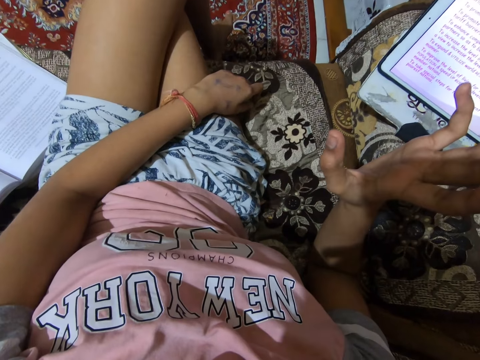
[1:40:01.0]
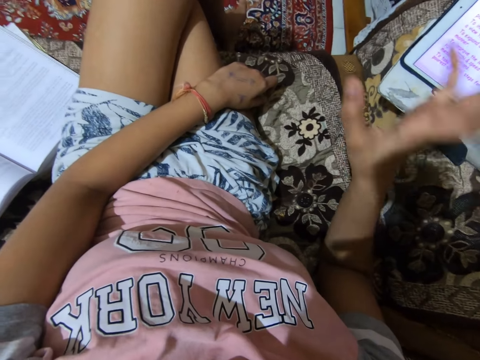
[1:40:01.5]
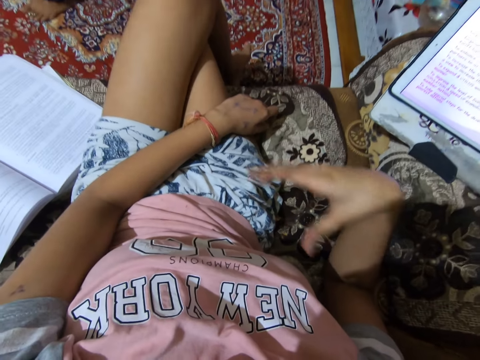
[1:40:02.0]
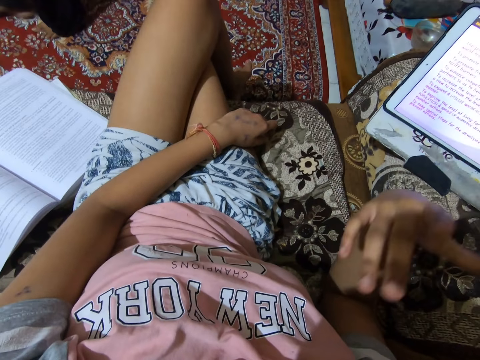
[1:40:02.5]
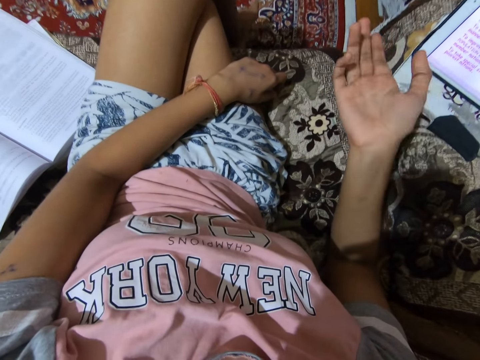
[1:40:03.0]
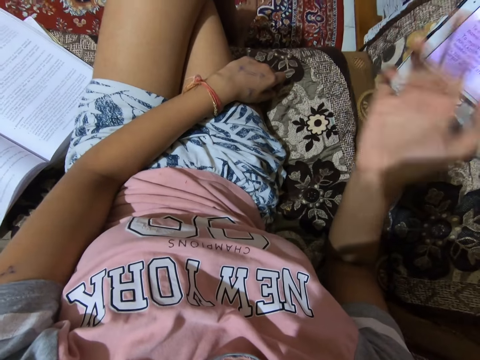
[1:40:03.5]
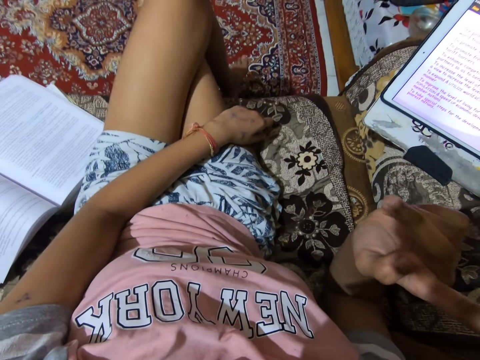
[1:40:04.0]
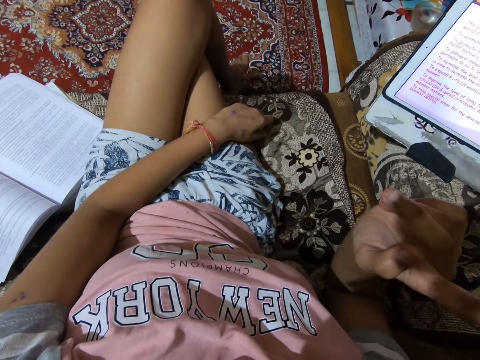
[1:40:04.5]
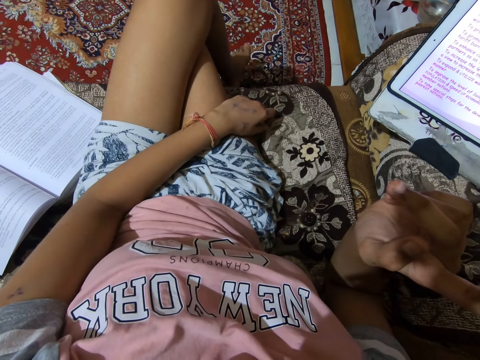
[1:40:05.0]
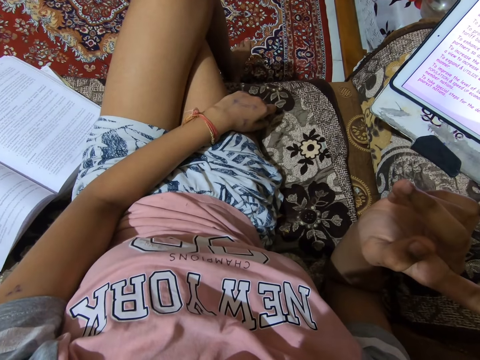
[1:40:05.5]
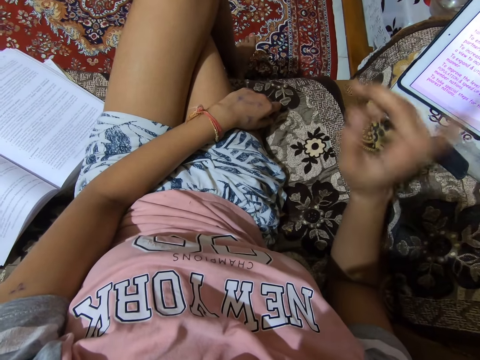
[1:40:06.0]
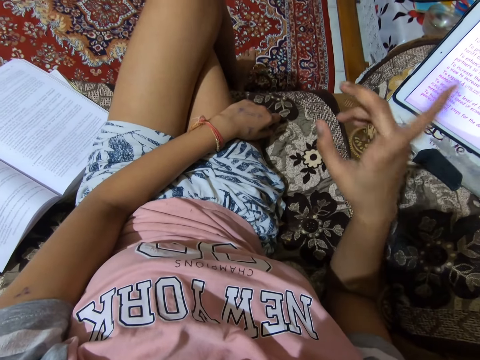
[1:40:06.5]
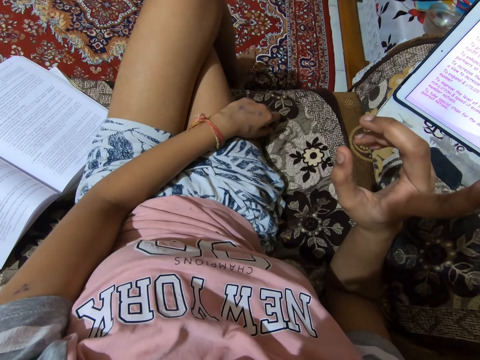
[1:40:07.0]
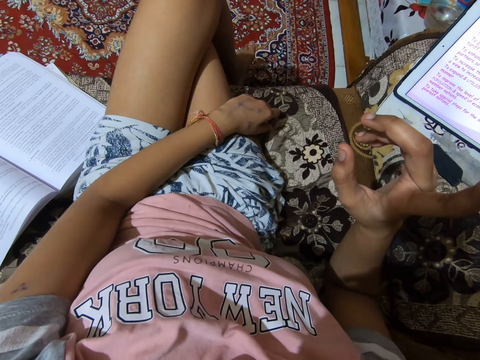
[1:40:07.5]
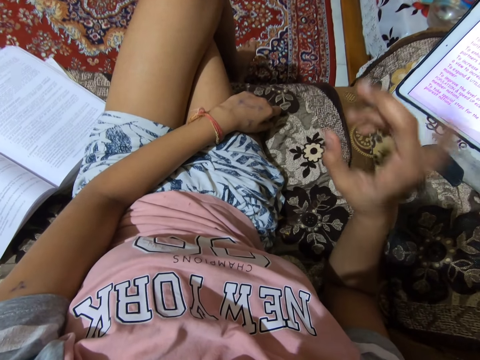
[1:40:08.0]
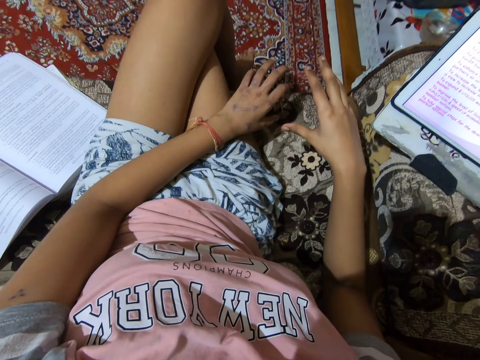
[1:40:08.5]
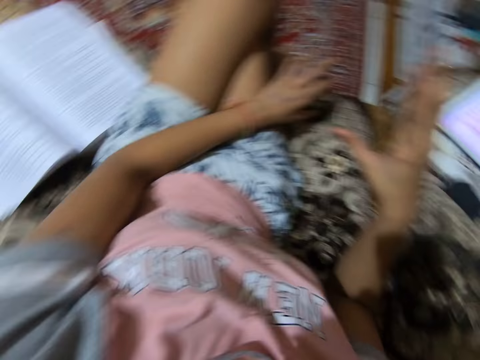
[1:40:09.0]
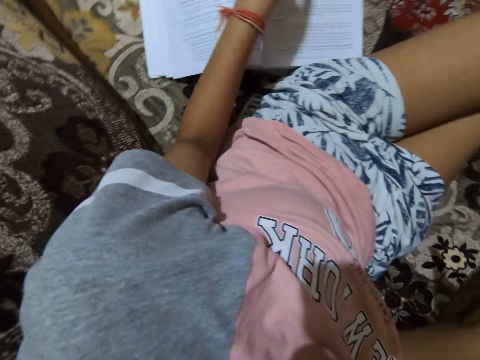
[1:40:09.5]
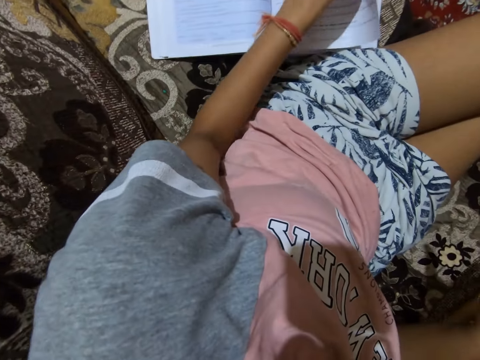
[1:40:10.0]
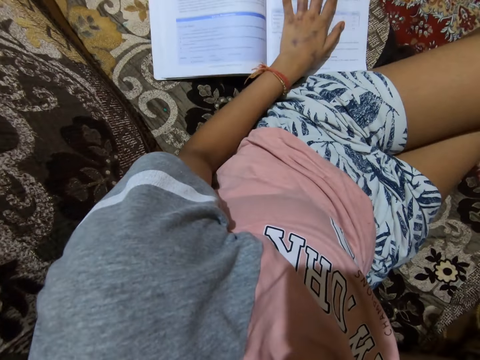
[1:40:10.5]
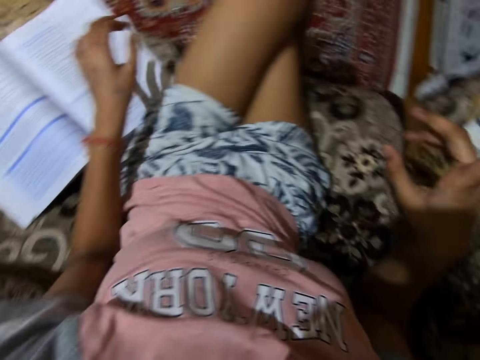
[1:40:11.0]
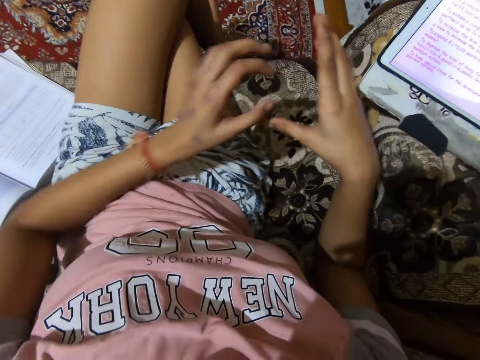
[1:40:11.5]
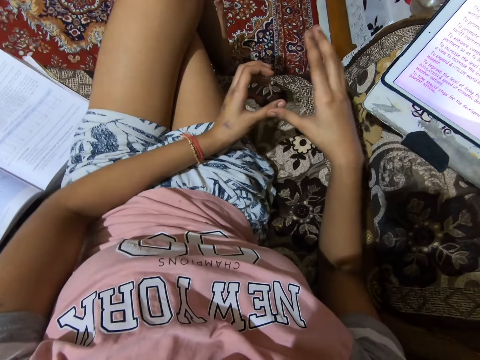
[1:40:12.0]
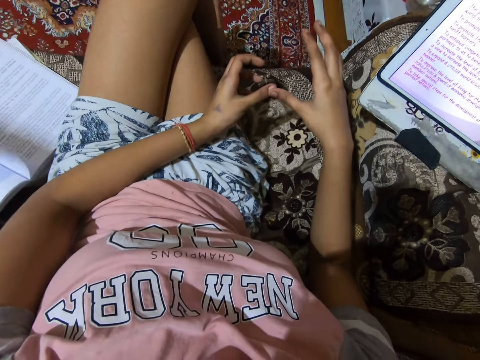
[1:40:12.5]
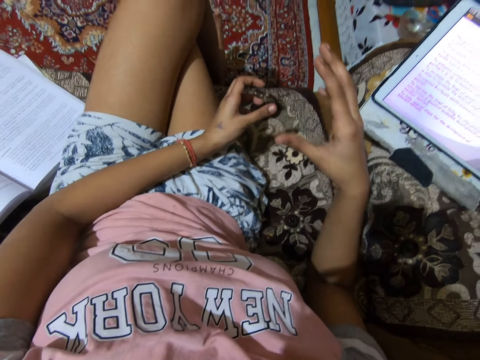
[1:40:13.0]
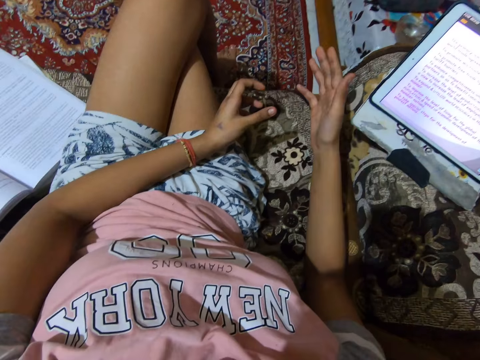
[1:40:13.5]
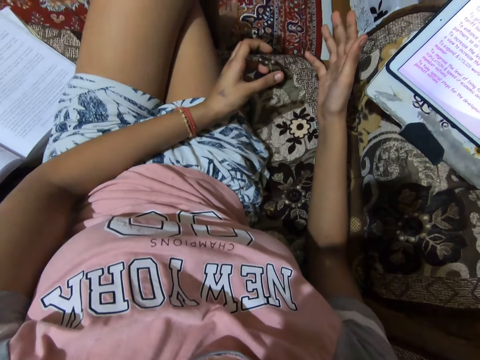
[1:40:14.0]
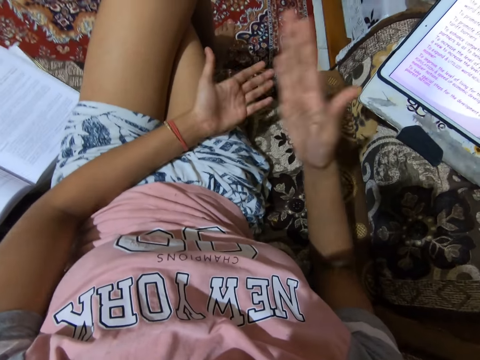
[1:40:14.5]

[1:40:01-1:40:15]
The camera wearer touches the textbook with her left hand. She opens the next page of the book. She removes her left hand from the textbook. She gesticulates with both hands.

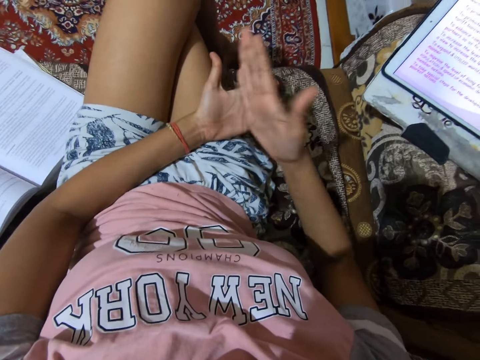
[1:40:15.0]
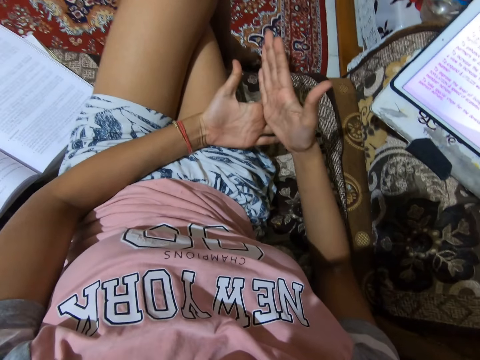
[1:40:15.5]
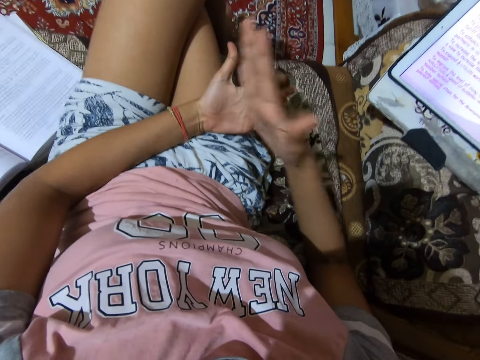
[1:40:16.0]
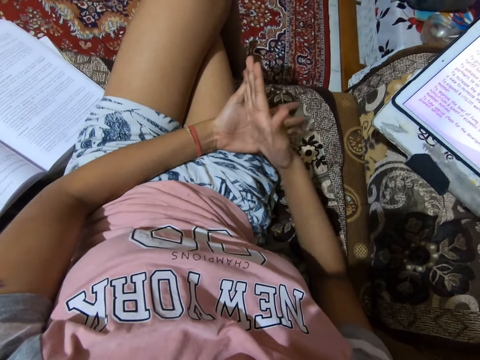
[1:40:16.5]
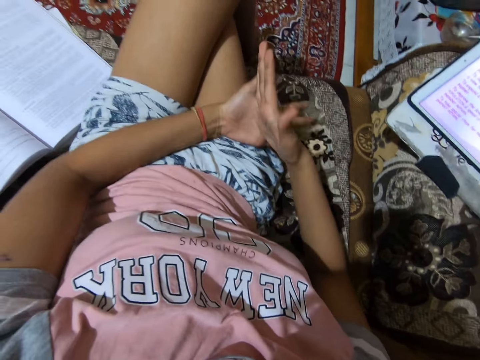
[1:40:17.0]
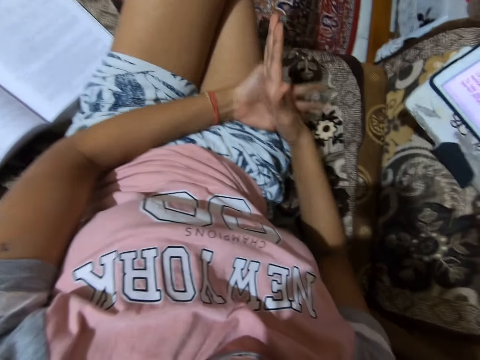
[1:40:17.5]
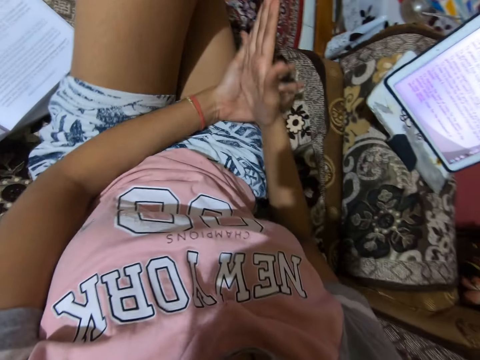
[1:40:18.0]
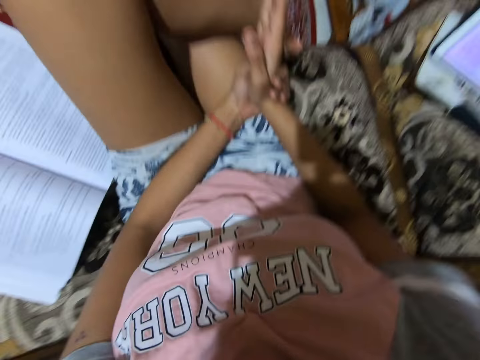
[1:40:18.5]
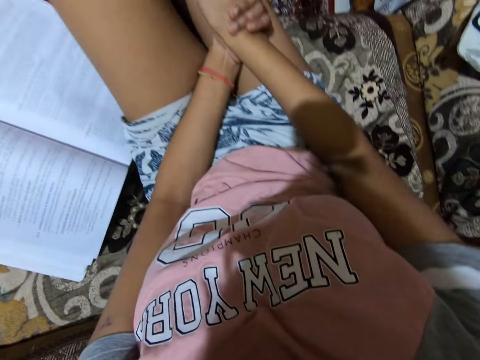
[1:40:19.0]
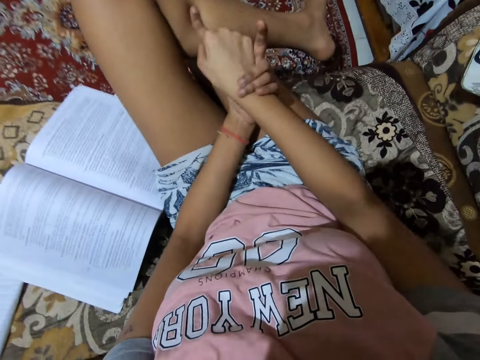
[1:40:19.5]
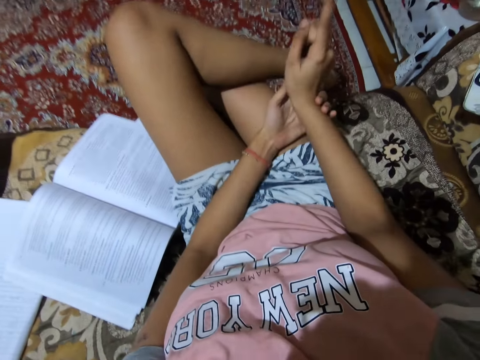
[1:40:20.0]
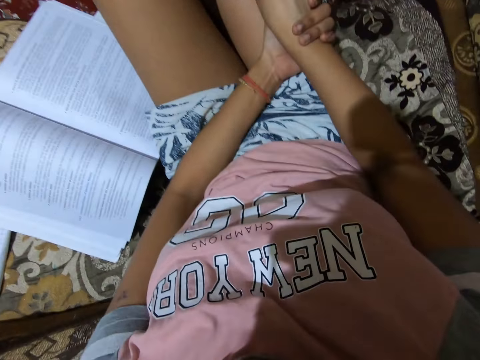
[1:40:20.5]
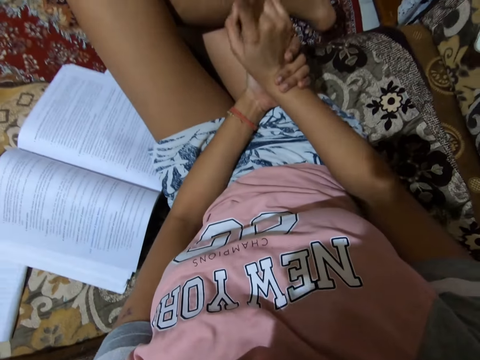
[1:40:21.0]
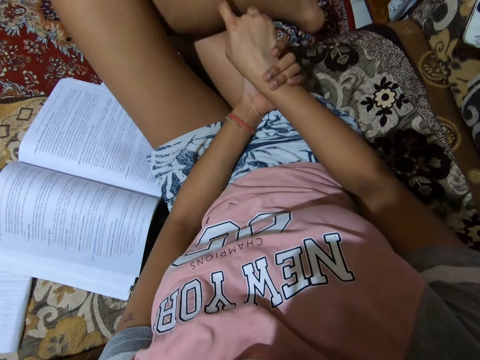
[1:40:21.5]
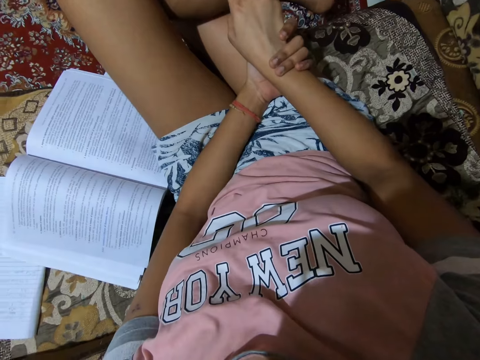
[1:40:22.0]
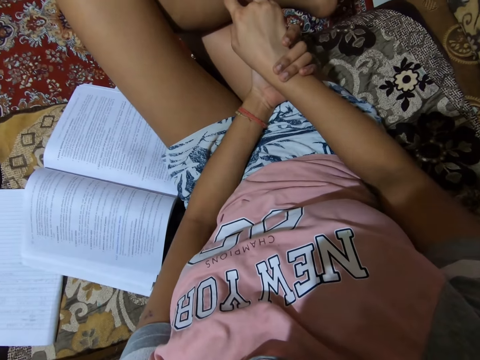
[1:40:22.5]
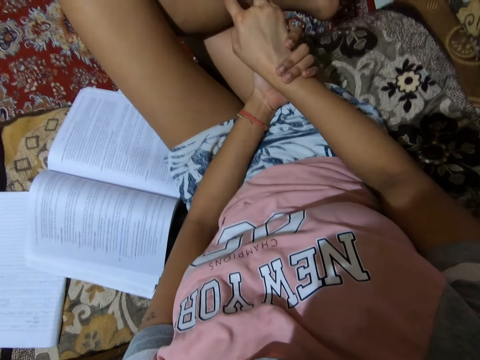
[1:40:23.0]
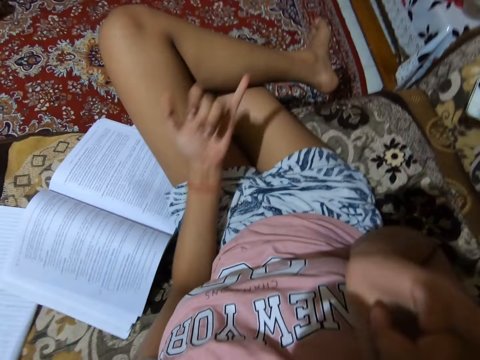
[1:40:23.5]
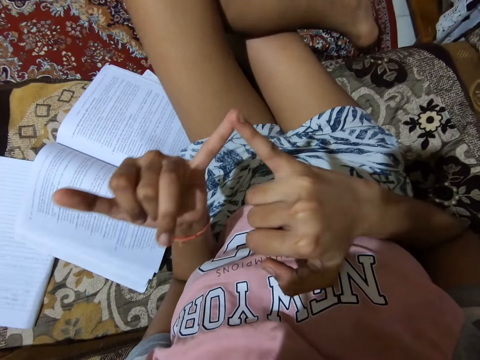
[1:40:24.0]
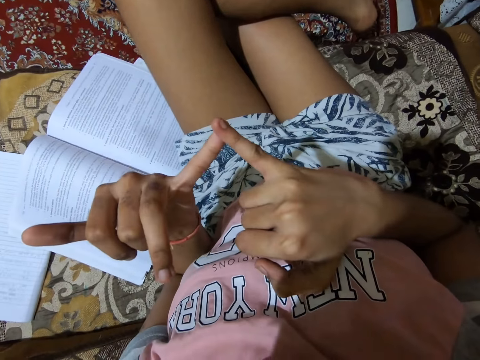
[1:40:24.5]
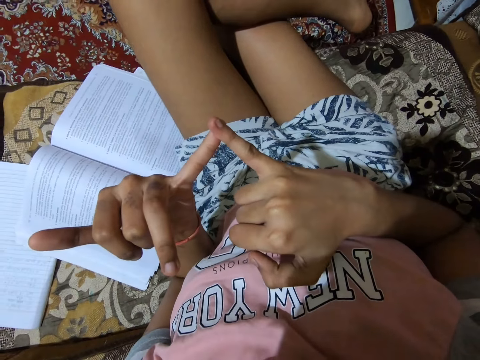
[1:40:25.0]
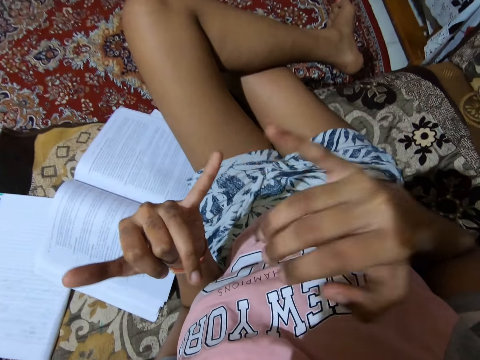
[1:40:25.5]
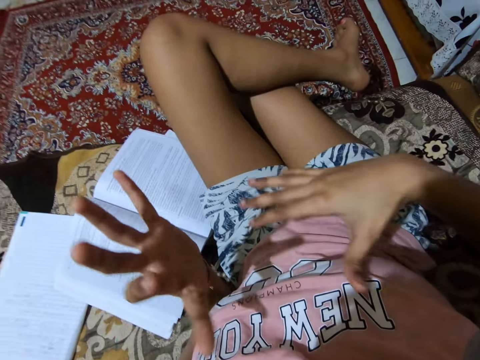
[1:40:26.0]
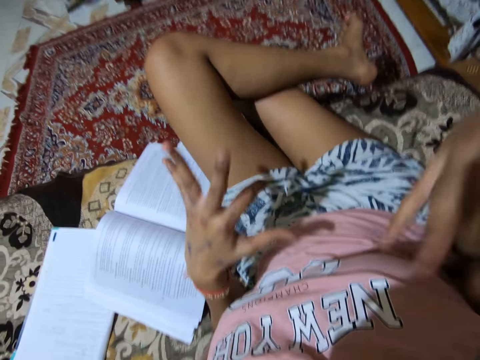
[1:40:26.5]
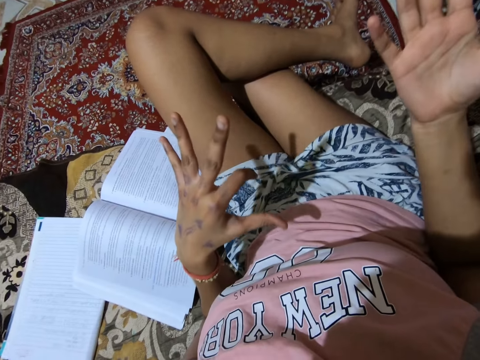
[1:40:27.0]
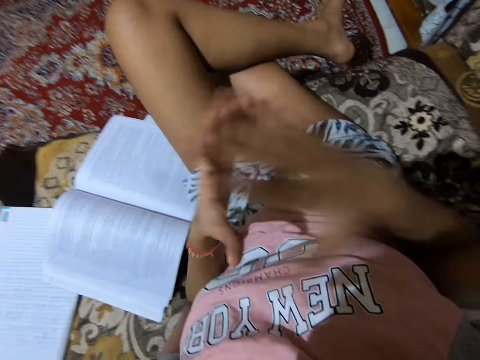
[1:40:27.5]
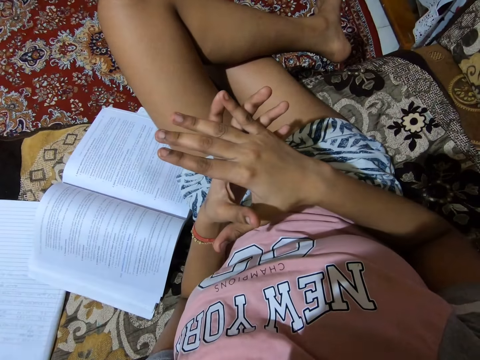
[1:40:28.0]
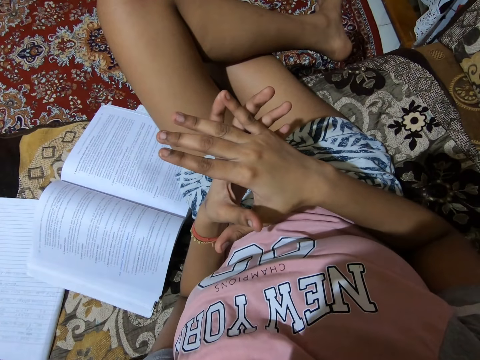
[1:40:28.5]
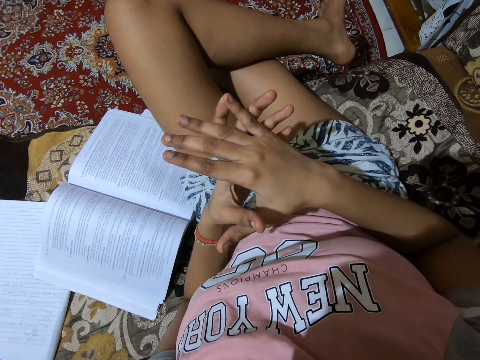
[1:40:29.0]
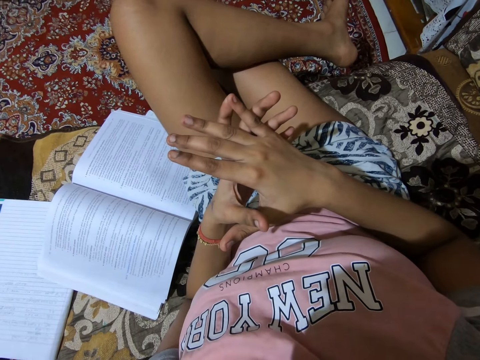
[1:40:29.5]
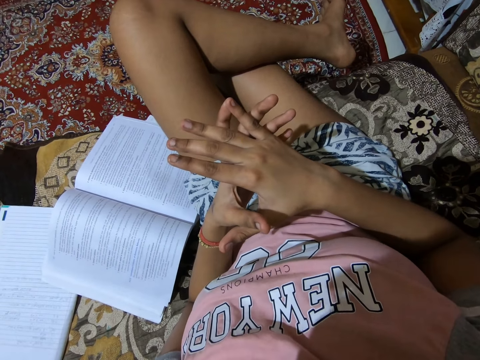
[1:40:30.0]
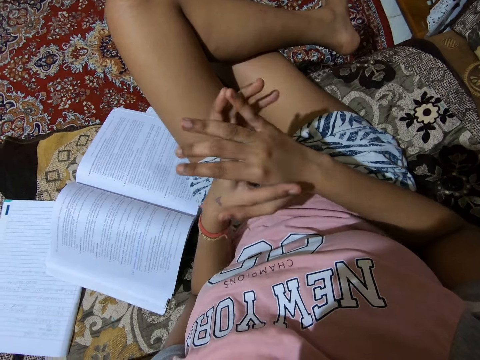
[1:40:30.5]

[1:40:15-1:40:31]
The camera wearer demonstrates with her hand.
